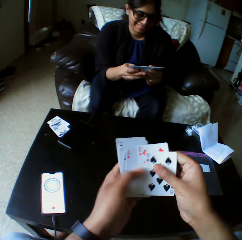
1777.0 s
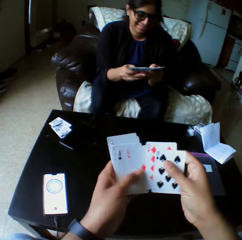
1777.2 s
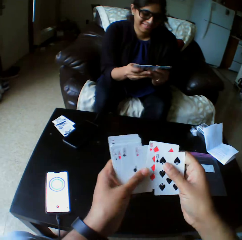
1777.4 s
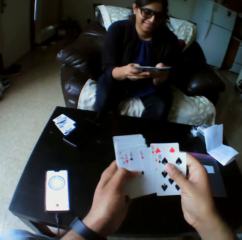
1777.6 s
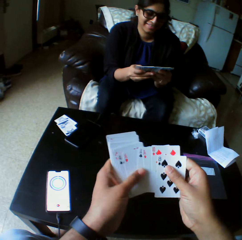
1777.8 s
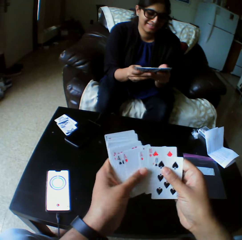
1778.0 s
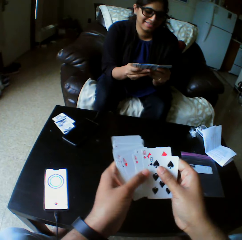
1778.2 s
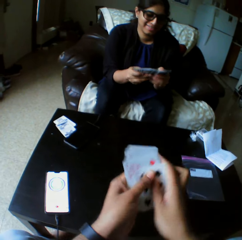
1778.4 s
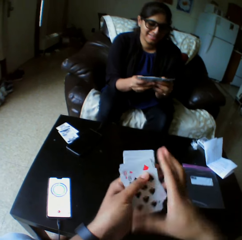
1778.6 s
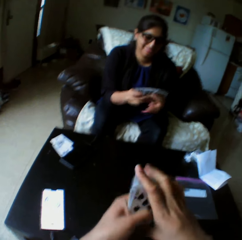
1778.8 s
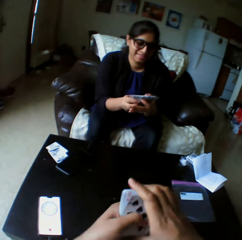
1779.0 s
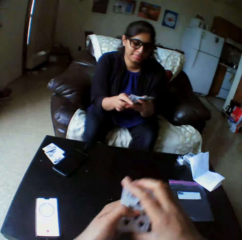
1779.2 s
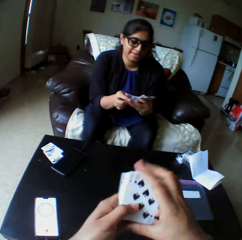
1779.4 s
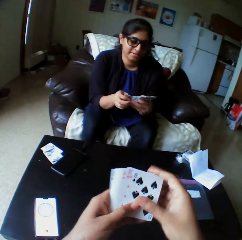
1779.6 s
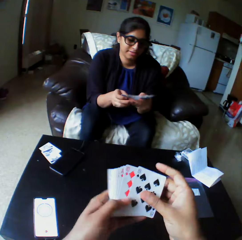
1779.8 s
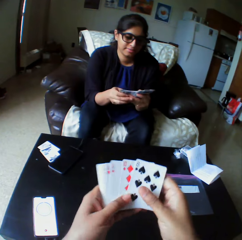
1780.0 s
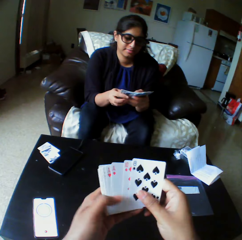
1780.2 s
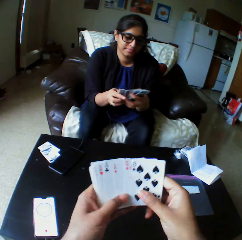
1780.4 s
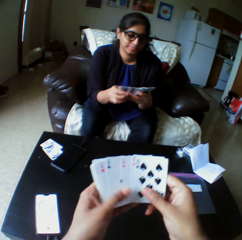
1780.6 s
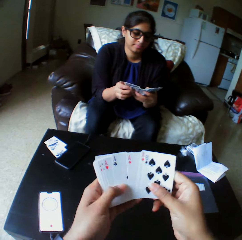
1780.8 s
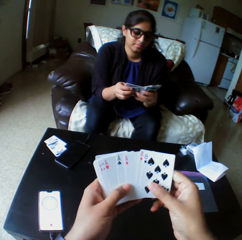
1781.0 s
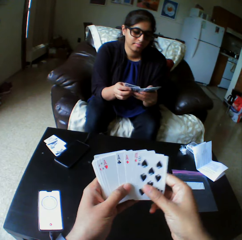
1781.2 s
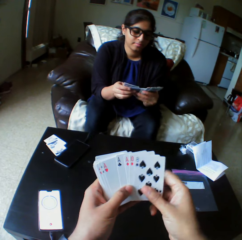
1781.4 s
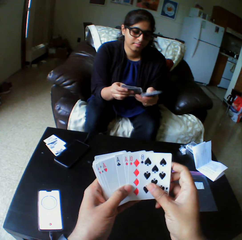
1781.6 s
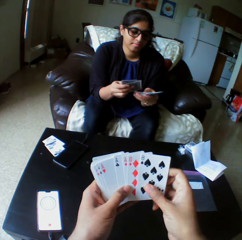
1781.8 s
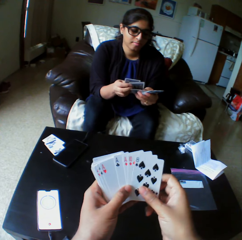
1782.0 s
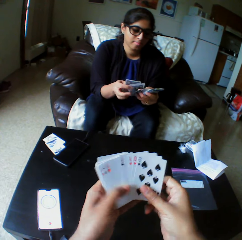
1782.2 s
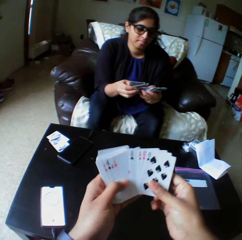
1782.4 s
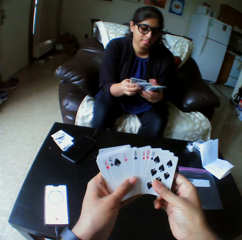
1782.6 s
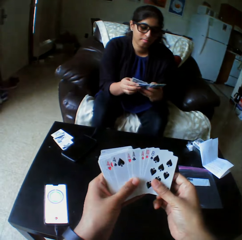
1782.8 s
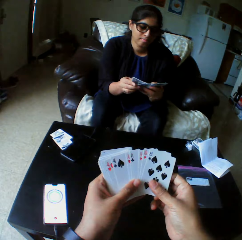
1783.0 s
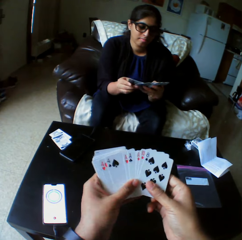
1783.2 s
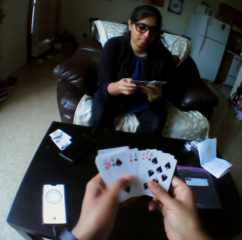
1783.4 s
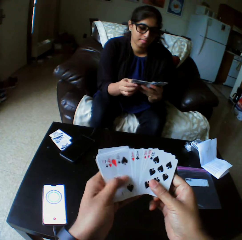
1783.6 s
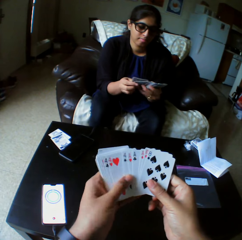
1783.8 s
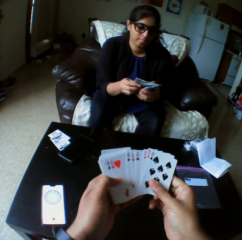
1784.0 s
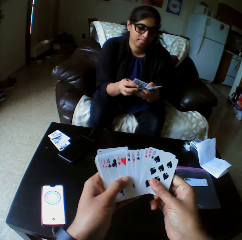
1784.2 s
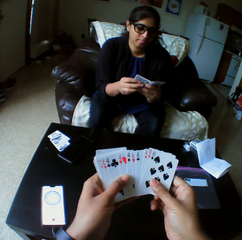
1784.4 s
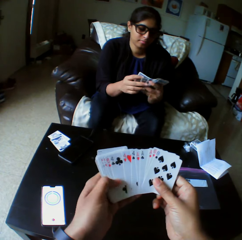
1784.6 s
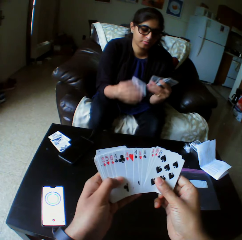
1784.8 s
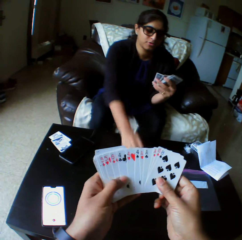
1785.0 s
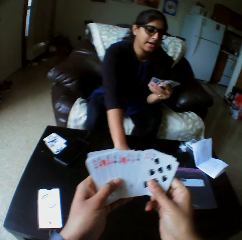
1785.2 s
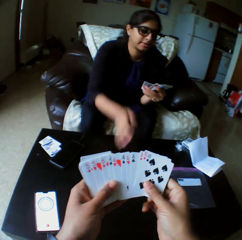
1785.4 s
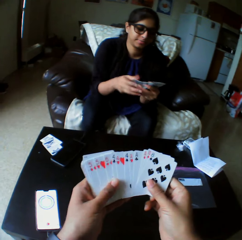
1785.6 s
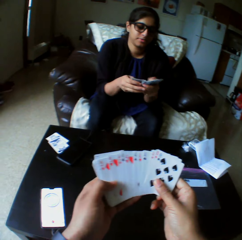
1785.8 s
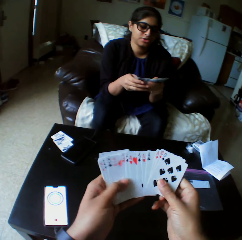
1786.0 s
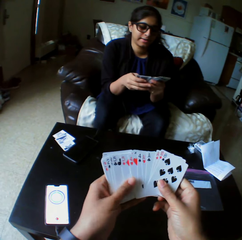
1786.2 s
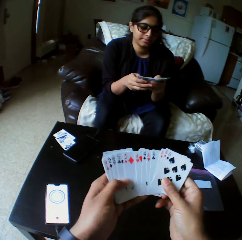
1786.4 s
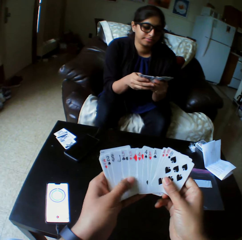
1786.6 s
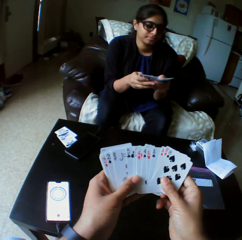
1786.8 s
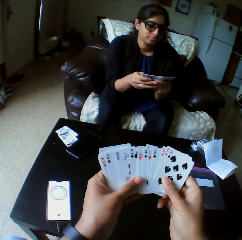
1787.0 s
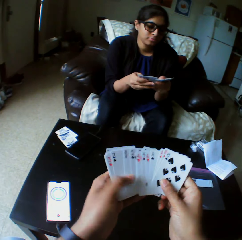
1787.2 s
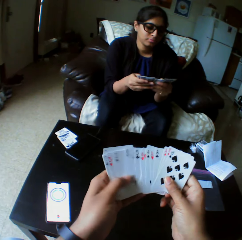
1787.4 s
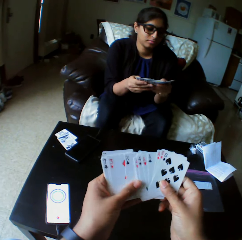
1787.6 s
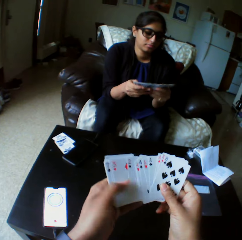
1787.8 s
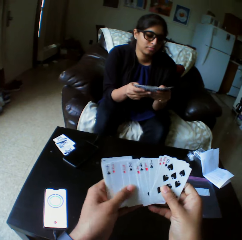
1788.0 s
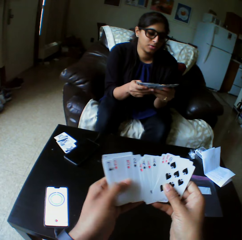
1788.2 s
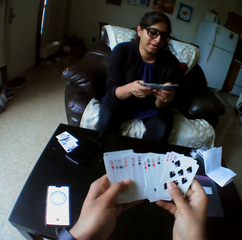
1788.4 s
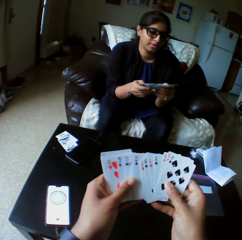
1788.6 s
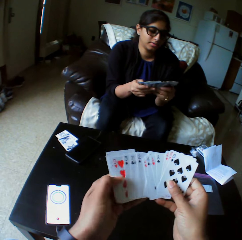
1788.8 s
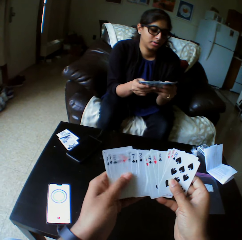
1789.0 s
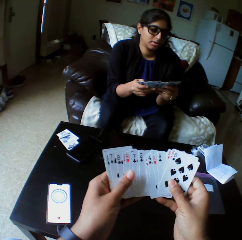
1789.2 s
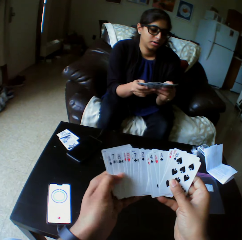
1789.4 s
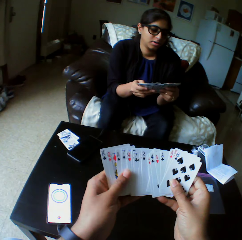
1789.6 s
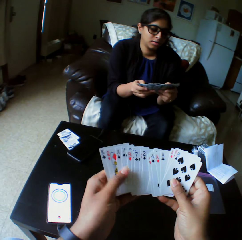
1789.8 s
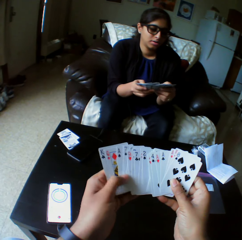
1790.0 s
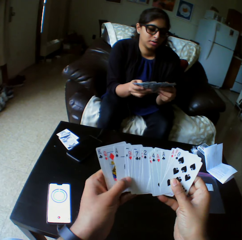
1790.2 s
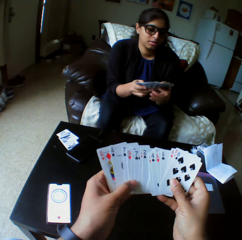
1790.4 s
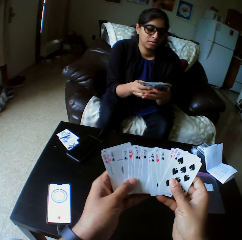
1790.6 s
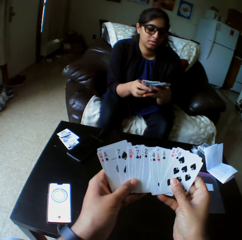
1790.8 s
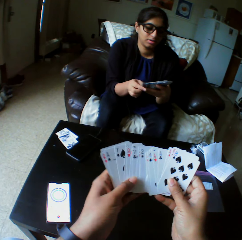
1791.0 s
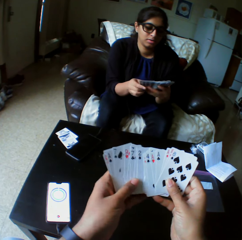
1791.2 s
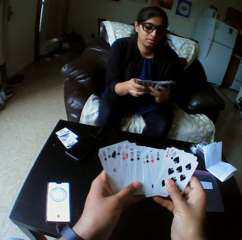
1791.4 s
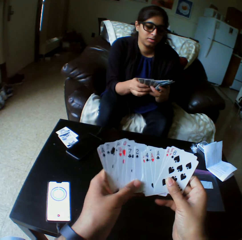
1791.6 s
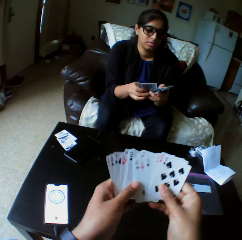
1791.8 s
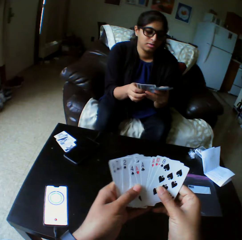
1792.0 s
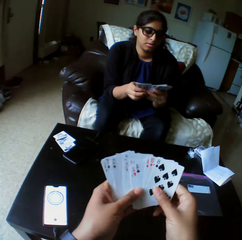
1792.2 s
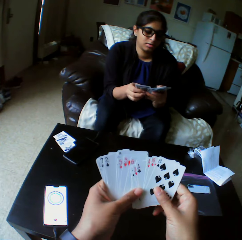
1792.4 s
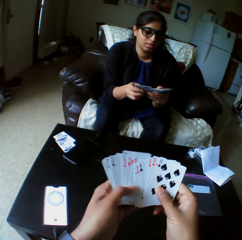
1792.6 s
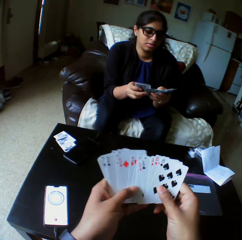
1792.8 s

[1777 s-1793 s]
The camera wearer shuffles the cards with both hands and arranges the play card. A woman drops cards on the table with the right hand. She shuffles the cards with both hands and arranges the play card.

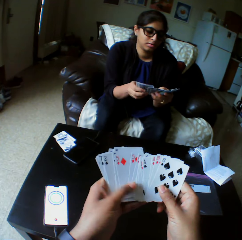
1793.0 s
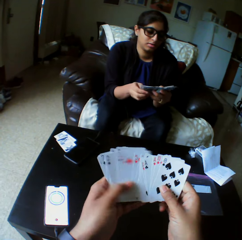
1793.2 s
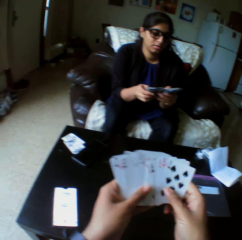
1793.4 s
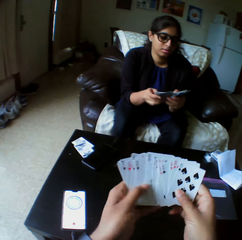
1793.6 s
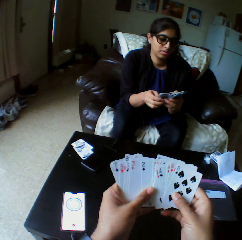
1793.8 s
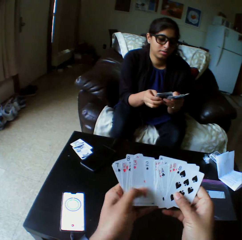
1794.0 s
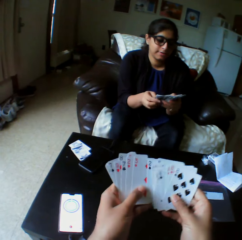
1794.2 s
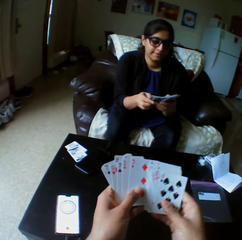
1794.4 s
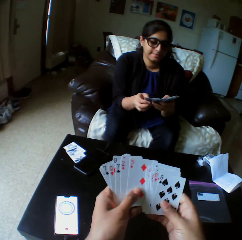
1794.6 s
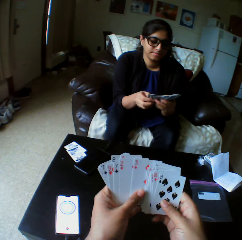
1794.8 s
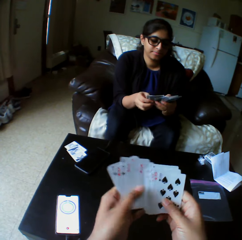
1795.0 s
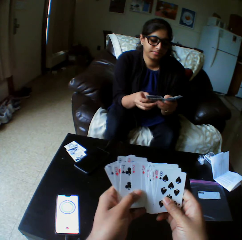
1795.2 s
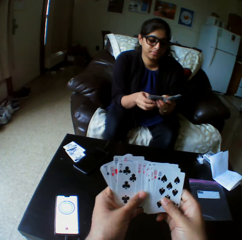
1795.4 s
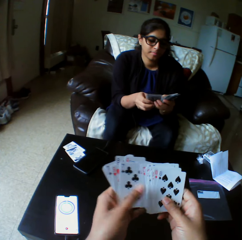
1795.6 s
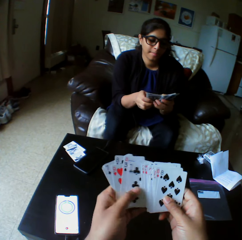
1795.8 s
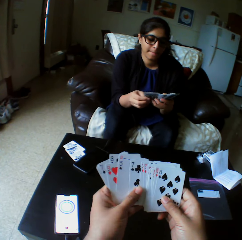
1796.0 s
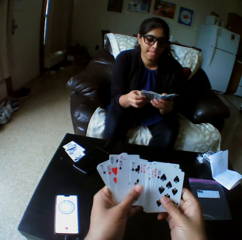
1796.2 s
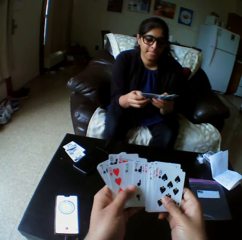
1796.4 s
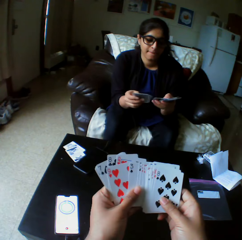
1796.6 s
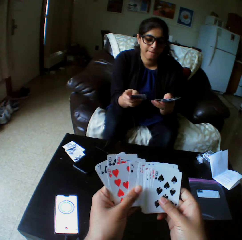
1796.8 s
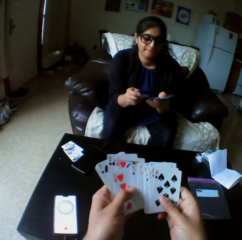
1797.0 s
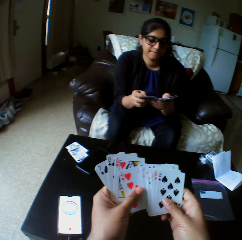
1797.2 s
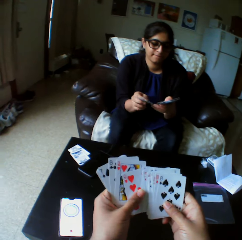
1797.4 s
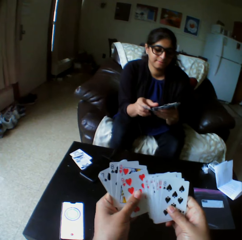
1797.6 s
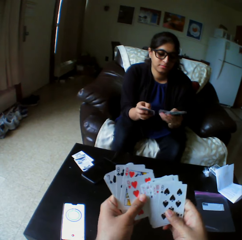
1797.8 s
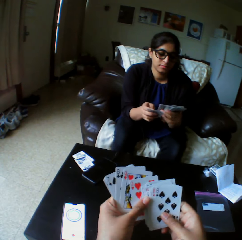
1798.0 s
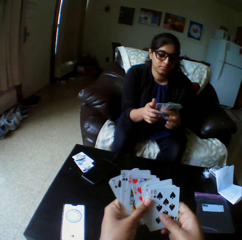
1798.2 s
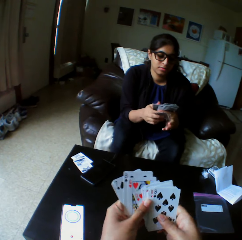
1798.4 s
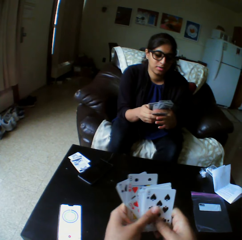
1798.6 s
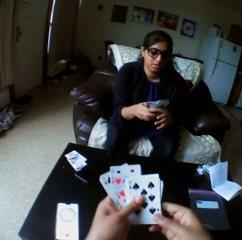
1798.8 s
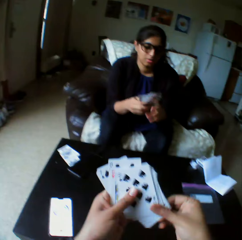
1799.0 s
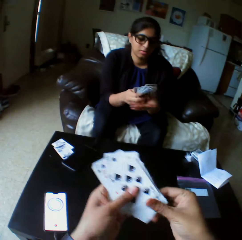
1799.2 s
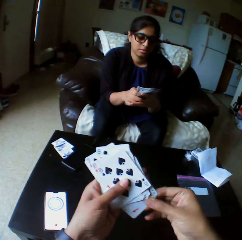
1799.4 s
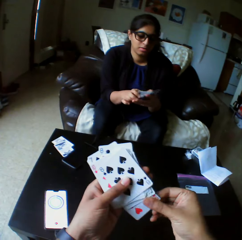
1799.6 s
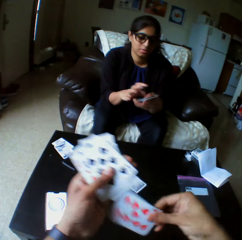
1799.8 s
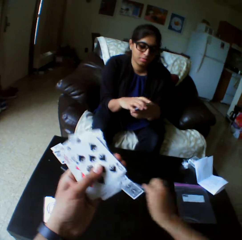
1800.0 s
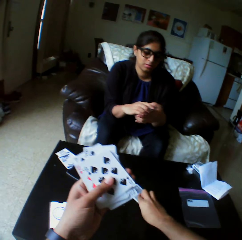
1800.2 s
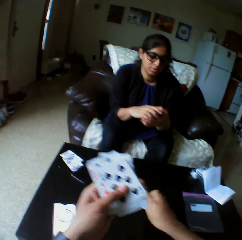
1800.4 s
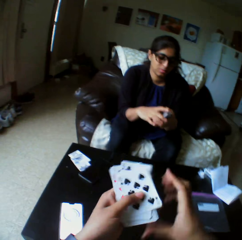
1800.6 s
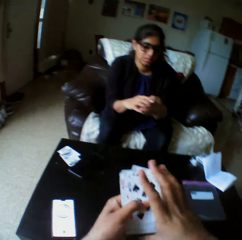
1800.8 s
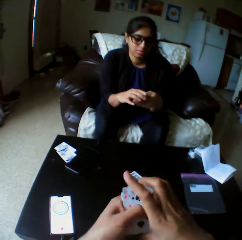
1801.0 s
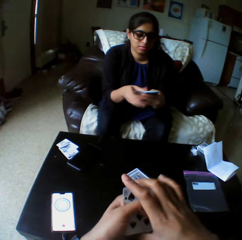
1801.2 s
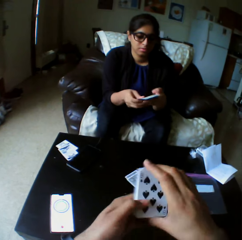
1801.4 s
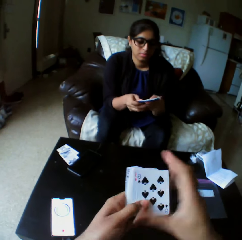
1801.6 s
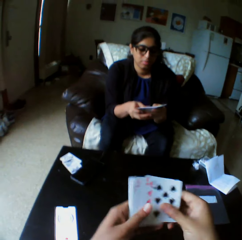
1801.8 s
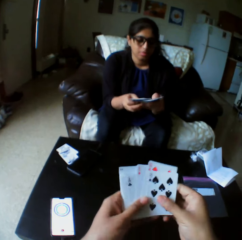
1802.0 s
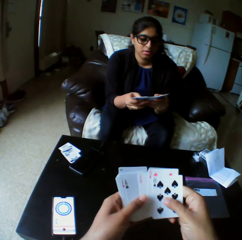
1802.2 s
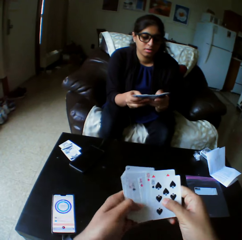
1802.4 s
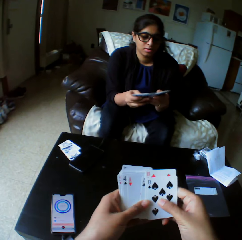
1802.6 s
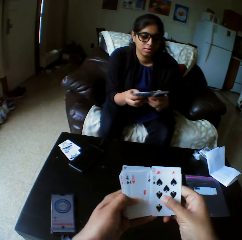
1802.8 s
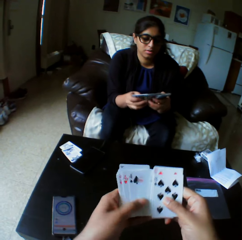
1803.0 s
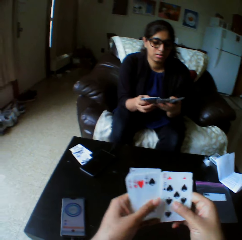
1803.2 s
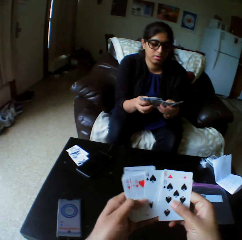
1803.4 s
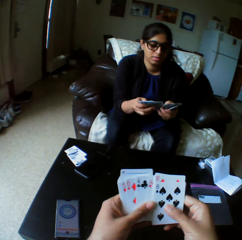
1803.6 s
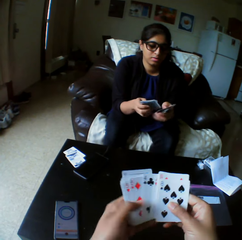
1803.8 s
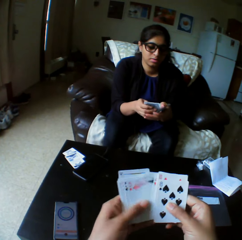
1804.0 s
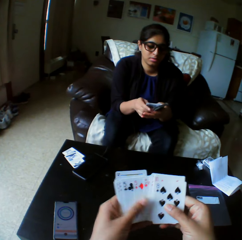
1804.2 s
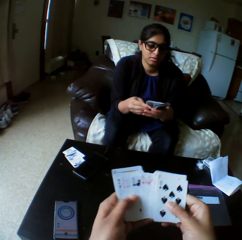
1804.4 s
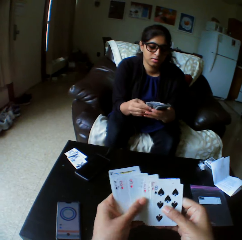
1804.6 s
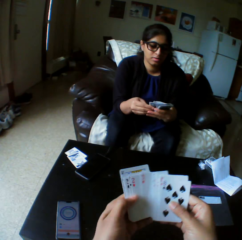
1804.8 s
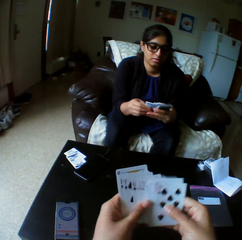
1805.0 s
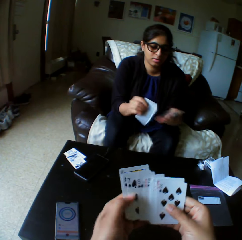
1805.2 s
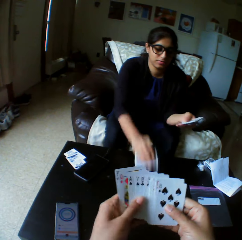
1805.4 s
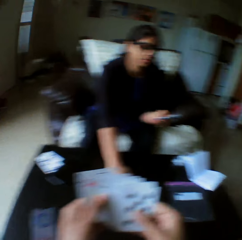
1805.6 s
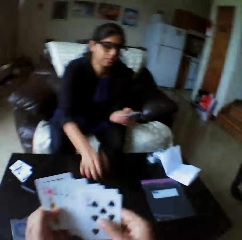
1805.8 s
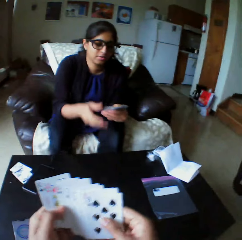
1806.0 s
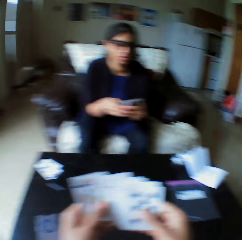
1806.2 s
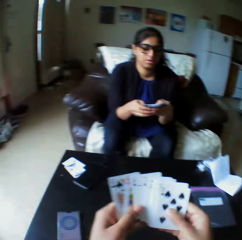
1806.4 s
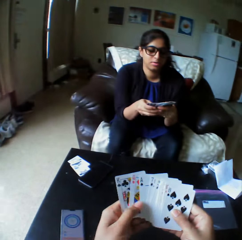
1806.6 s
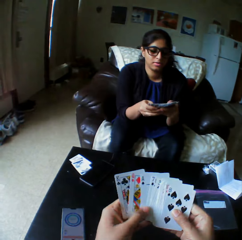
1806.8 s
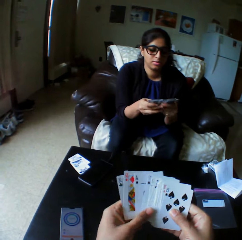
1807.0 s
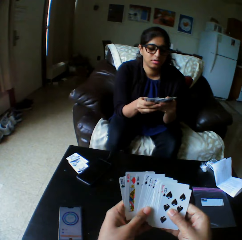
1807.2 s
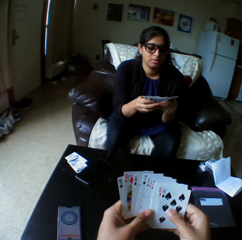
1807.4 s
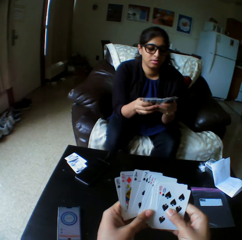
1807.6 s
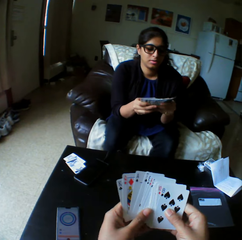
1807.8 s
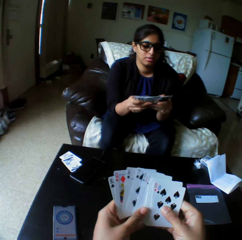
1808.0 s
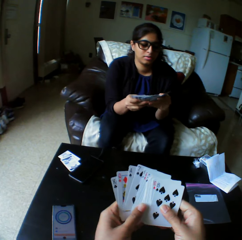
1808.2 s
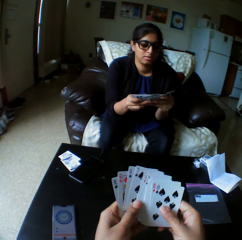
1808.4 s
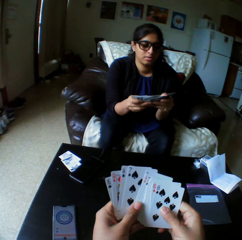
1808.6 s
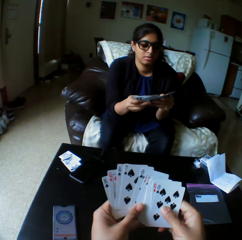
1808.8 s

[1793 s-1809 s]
The camera wearer takes the play card. They drop cards on the table with the right hand. They shuffle the cards with both hands and arrange the play card. A woman drops cards on the table with the right hand. She shuffles the cards with both hands.
